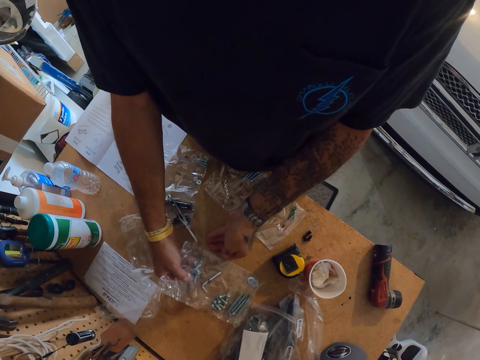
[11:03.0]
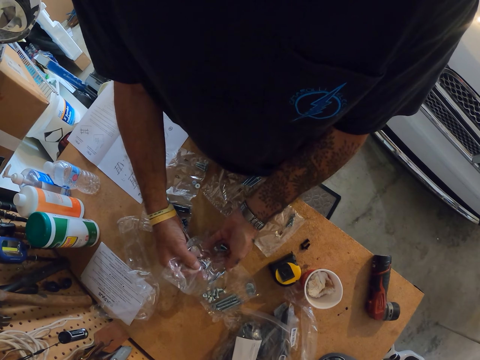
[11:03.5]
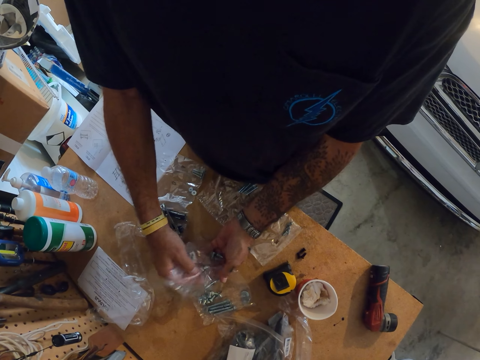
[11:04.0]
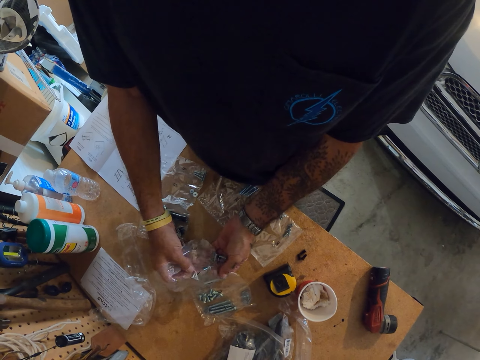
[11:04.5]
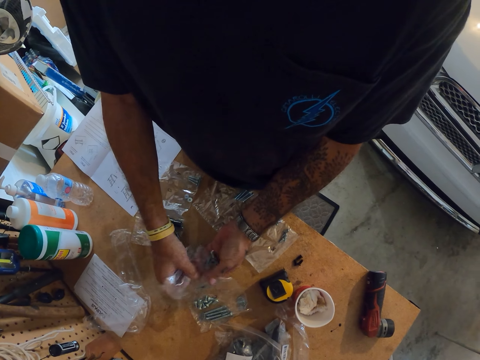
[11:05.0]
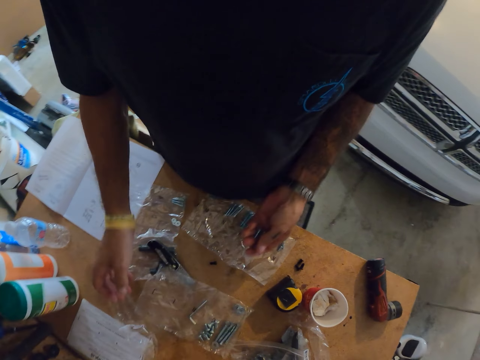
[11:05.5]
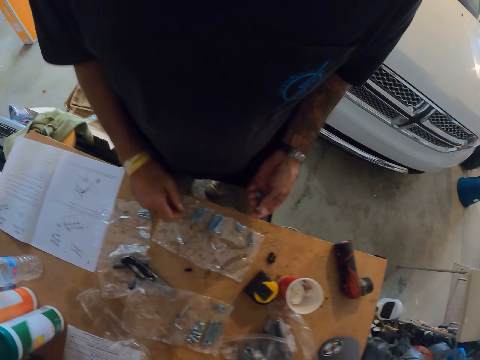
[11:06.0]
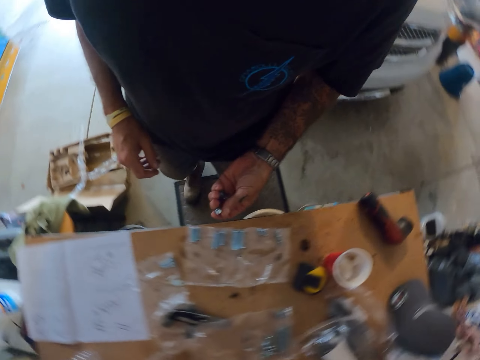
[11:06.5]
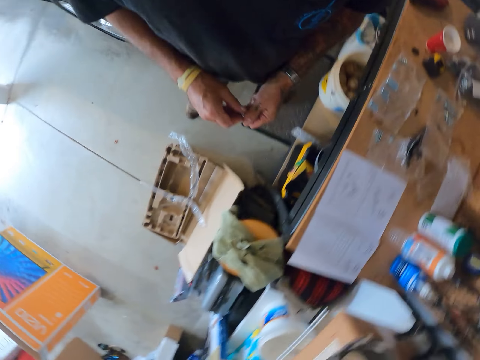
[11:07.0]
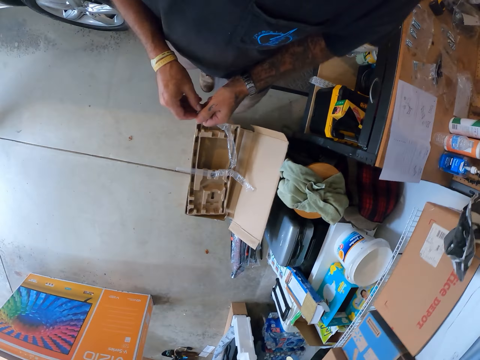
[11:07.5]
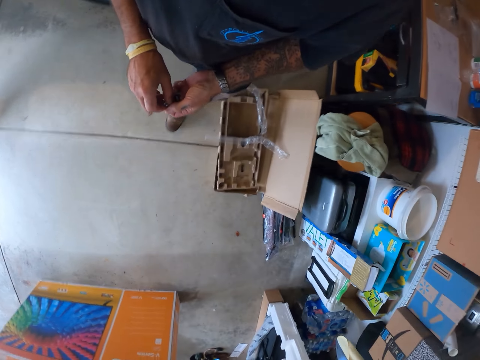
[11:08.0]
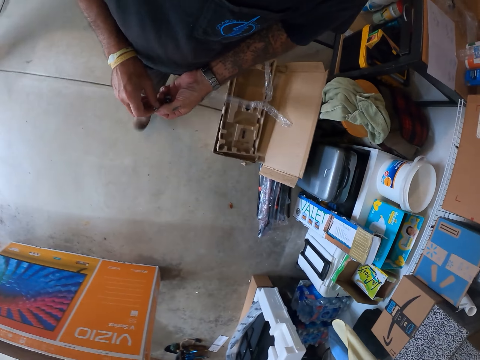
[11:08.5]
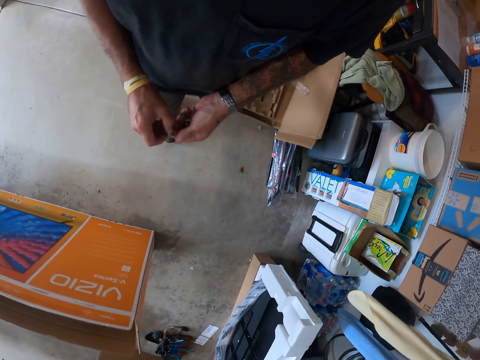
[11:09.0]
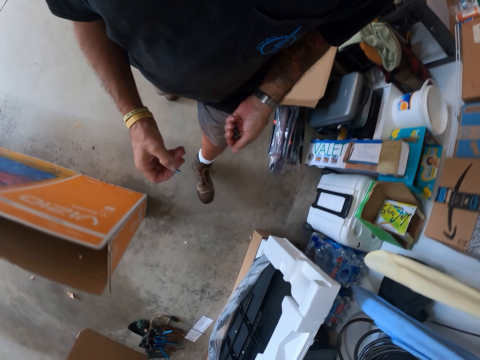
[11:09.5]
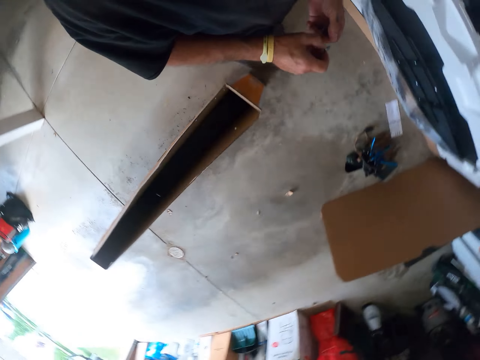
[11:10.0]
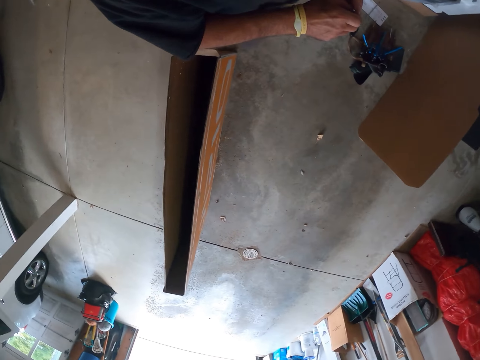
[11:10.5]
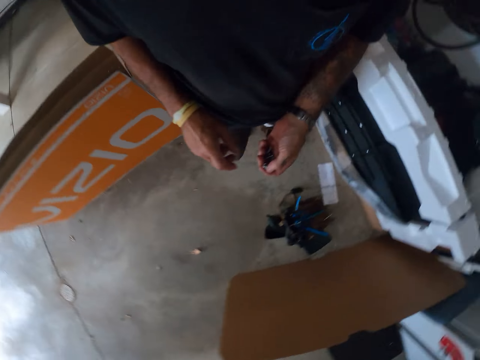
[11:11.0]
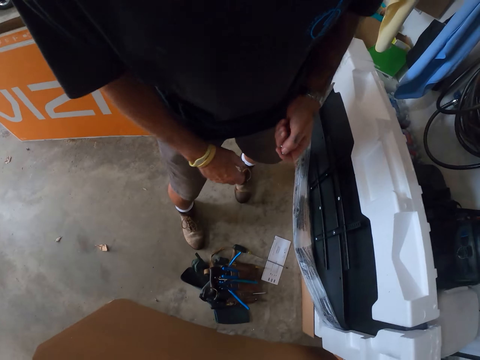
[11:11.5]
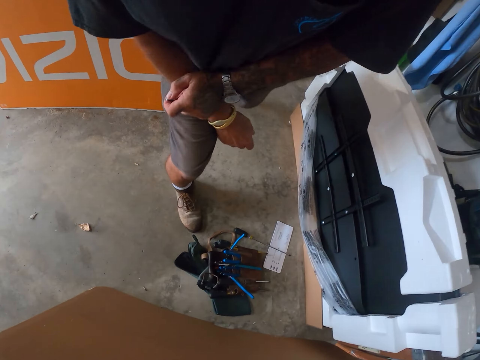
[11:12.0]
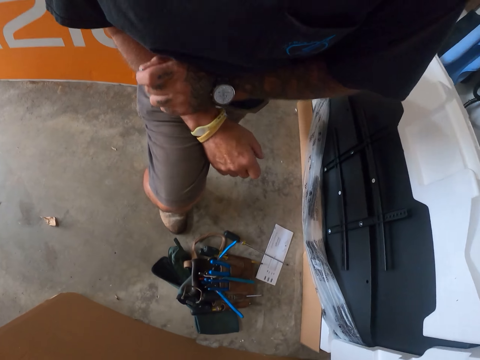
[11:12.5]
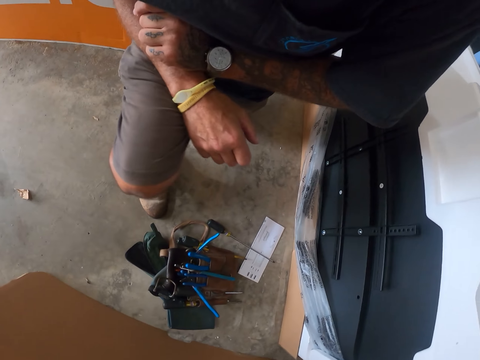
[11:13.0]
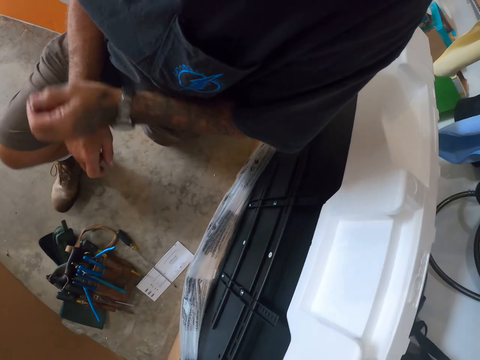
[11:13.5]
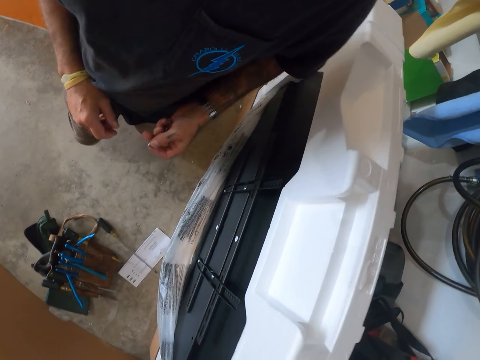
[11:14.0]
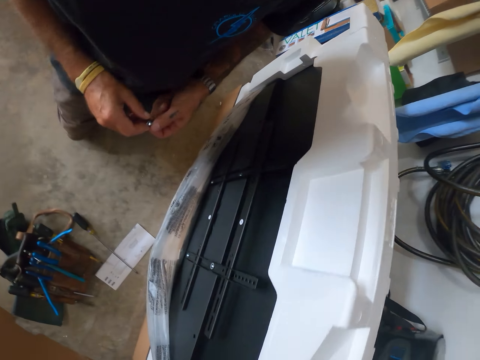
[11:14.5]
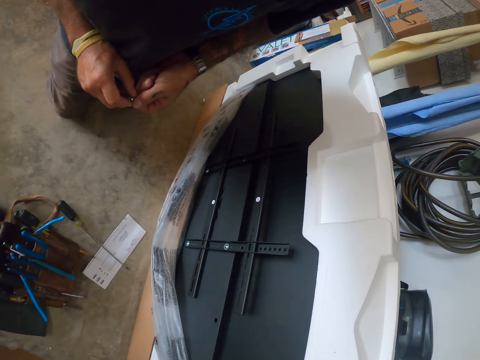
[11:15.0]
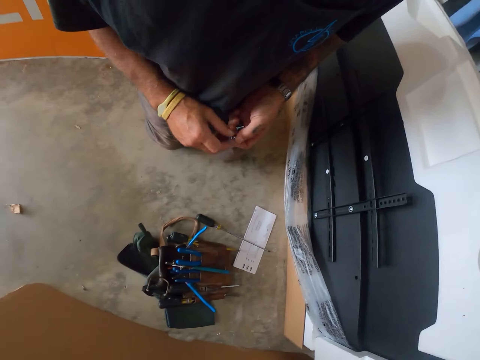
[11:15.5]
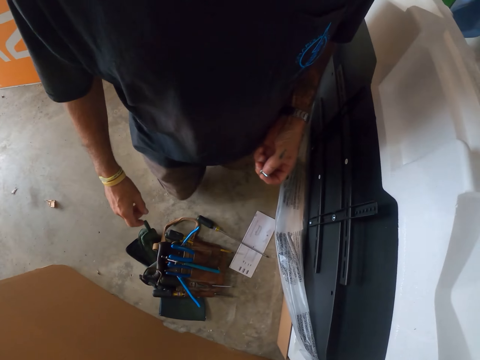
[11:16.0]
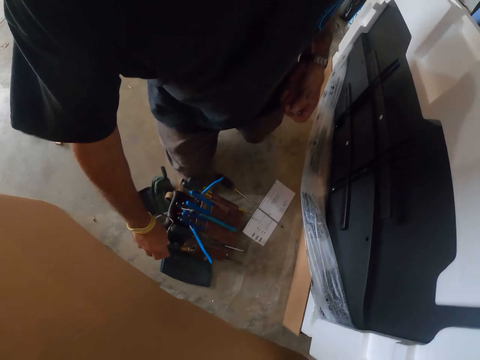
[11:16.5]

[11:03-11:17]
The camera wearer pours the screws in his hands. He shakes the nylon. He looks around the workshop. He takes nuts from the nylon. He walks around the house. He kneels down on the floor near the TV. He moves kneeling on the floor.

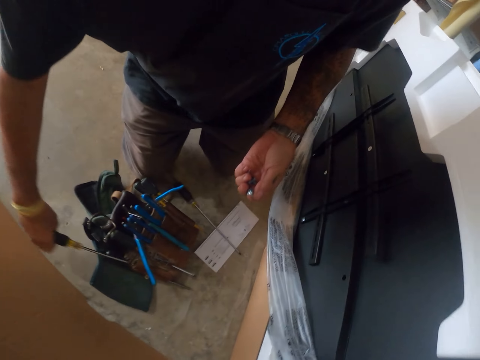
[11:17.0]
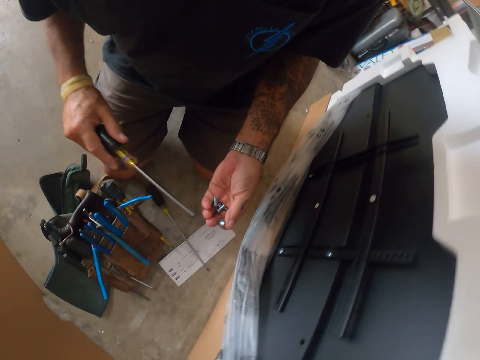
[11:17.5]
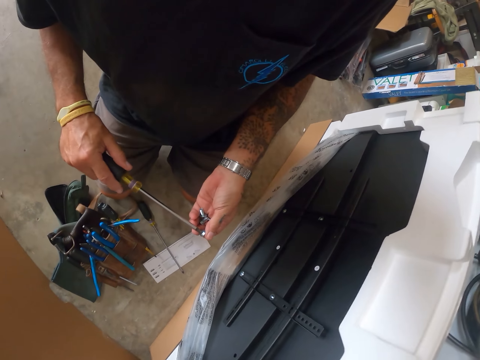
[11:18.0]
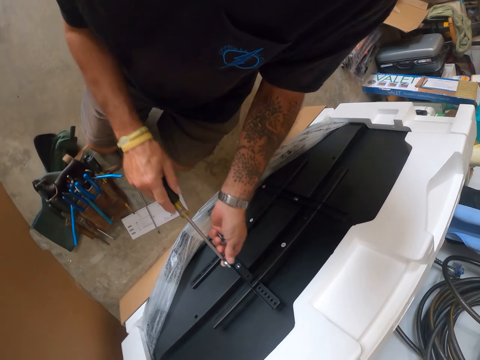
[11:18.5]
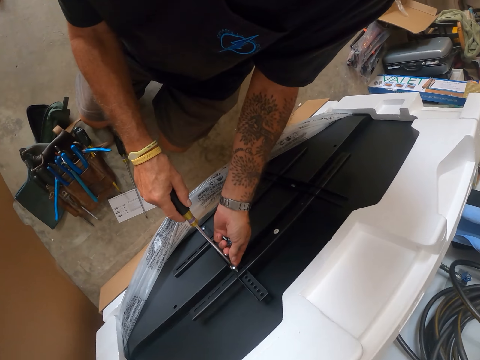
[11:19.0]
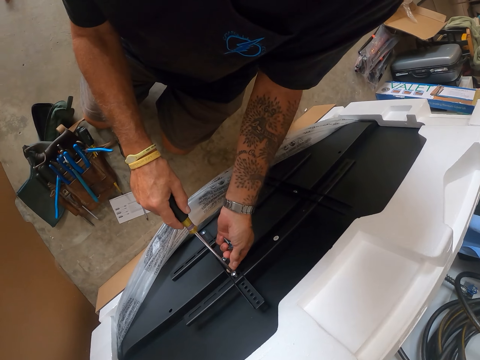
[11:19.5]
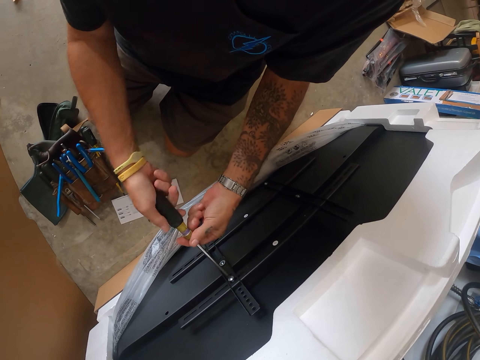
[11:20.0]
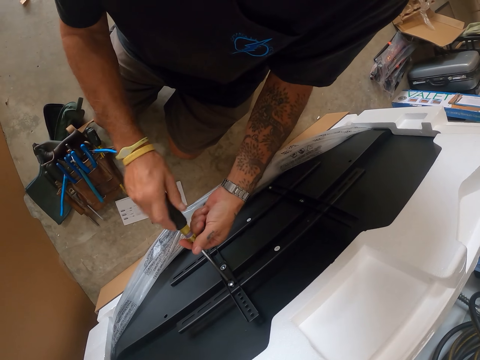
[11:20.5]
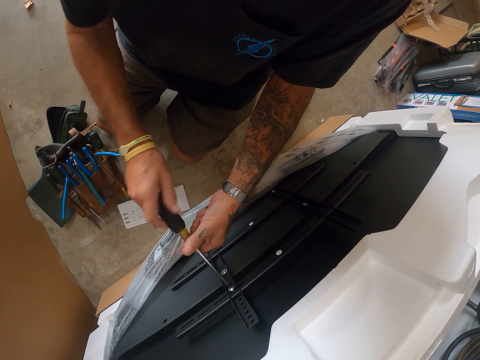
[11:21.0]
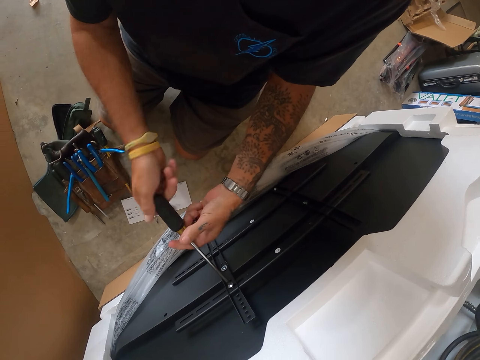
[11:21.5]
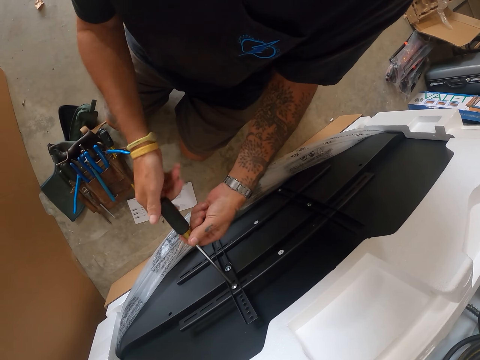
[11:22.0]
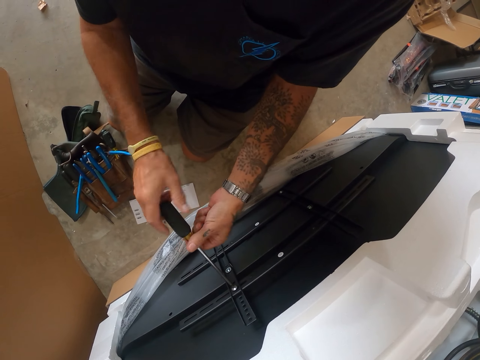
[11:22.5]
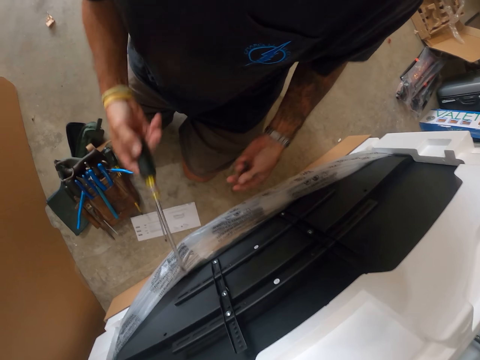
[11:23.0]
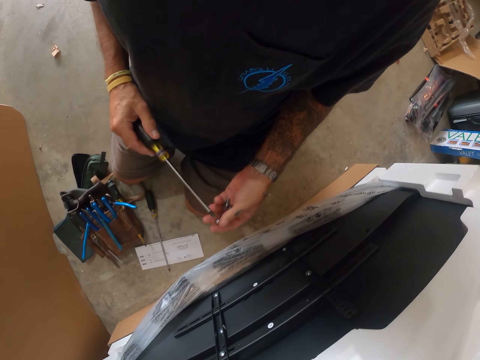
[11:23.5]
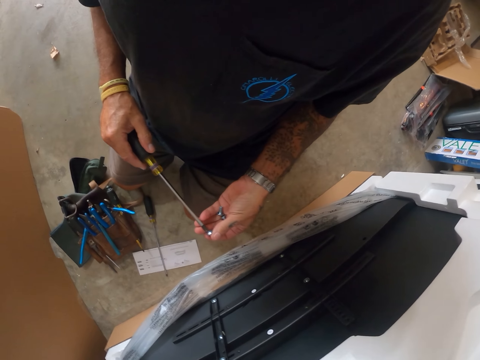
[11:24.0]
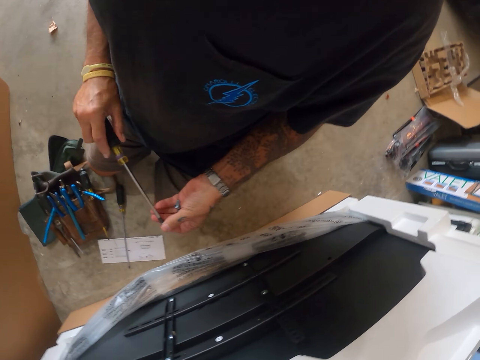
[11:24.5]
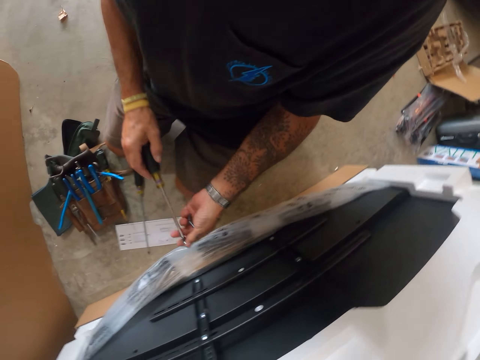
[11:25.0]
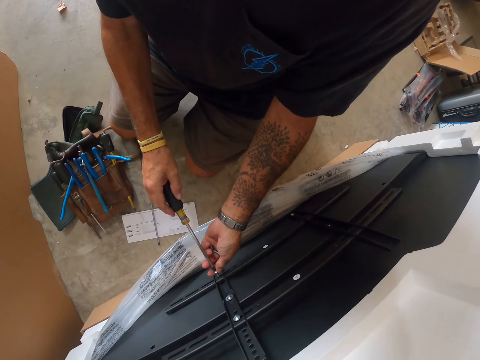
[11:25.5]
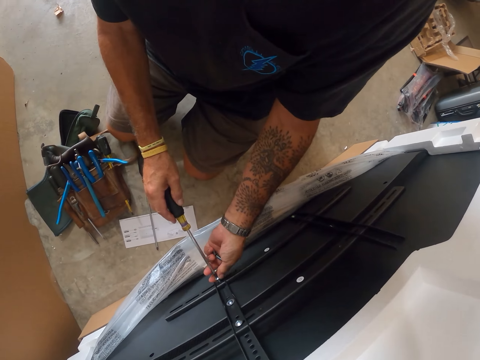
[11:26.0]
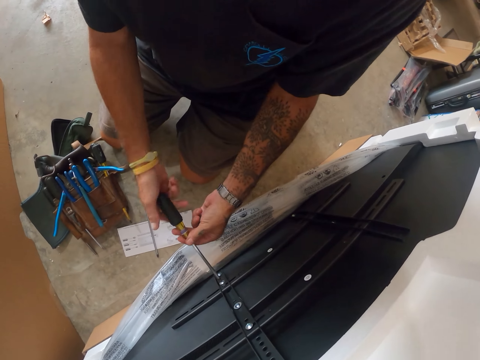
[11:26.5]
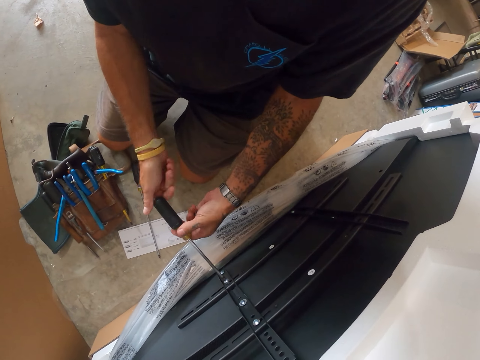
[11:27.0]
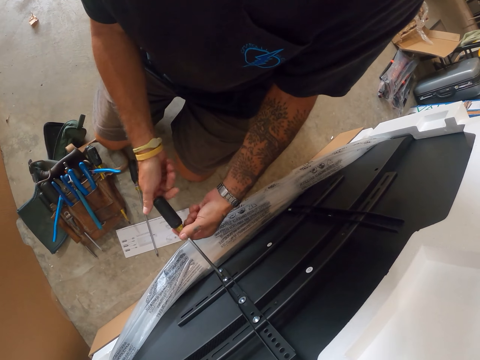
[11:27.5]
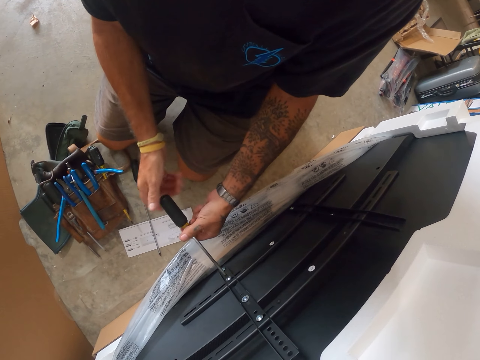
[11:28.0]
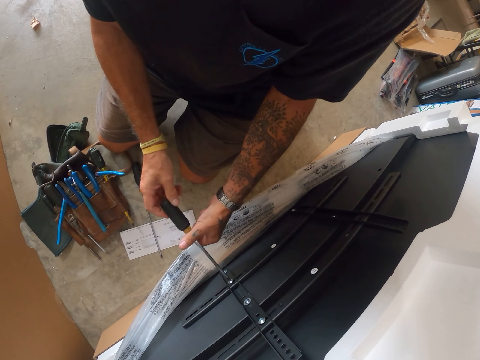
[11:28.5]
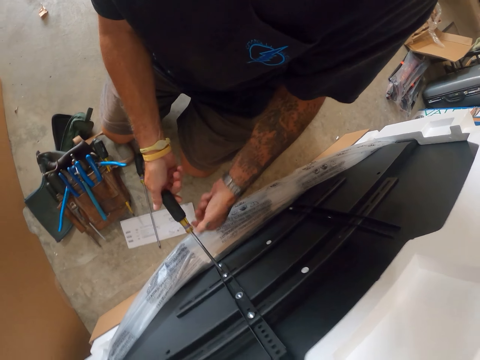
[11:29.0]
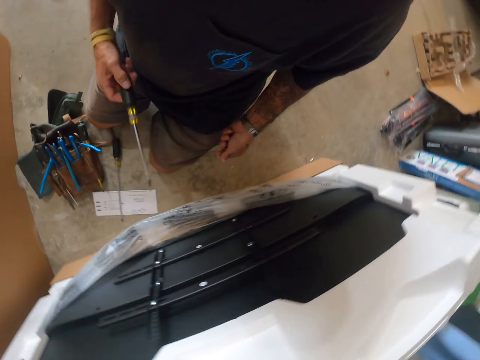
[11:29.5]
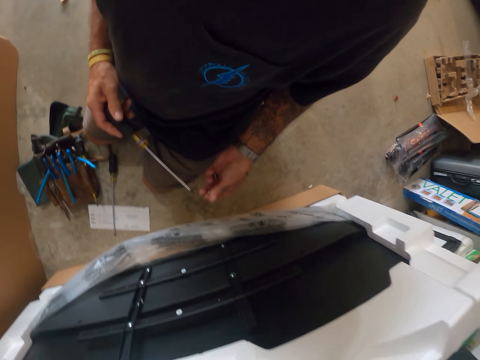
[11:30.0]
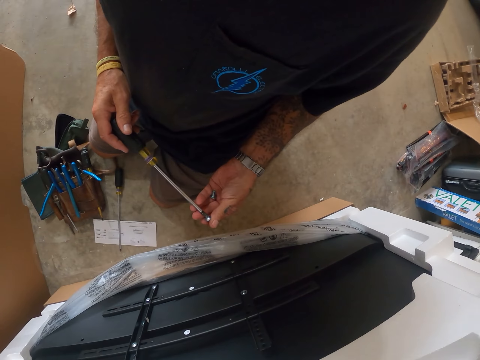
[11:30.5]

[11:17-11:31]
The camera wearer picks up the screw from the floor. They take the screwdriver. They connect the screw on the screwdriver. They tighten the screw on the TV wall mount with the screwdriver. They connect the screw on the screwdriver. They tighten the screw on the TV wall mount with the screwdriver.
